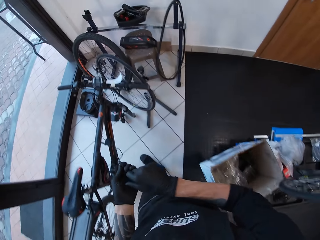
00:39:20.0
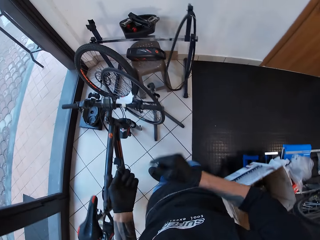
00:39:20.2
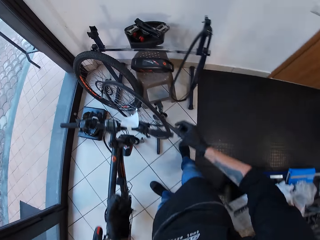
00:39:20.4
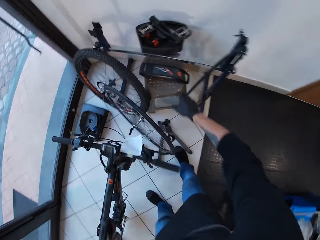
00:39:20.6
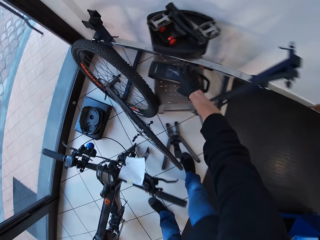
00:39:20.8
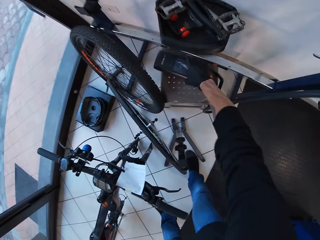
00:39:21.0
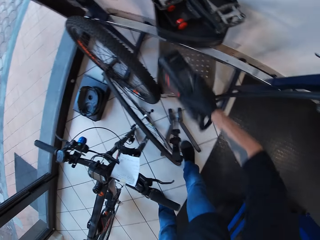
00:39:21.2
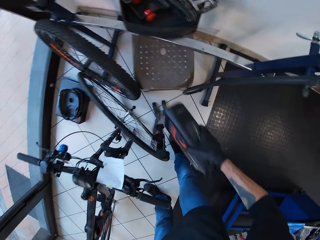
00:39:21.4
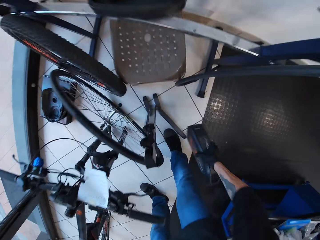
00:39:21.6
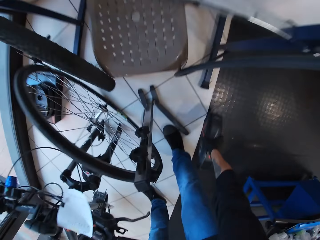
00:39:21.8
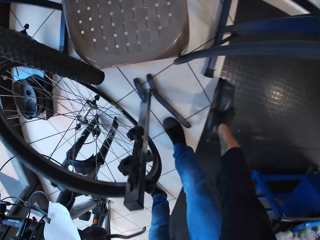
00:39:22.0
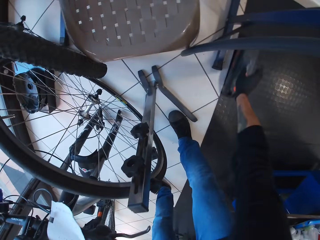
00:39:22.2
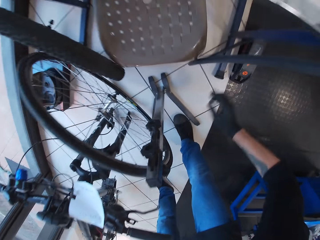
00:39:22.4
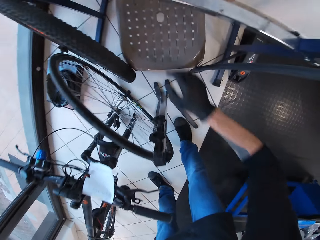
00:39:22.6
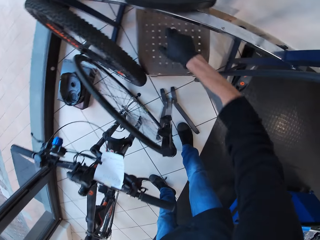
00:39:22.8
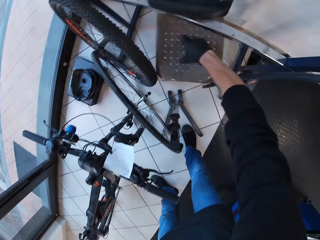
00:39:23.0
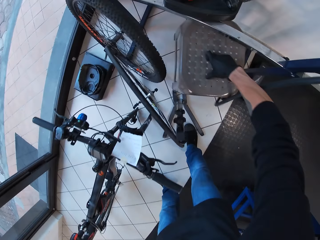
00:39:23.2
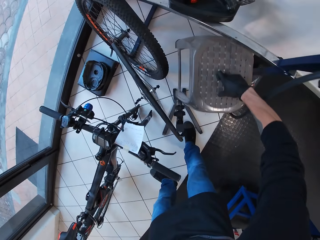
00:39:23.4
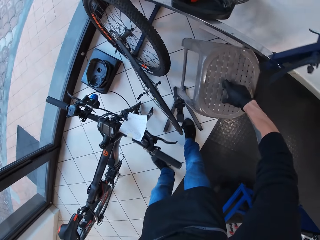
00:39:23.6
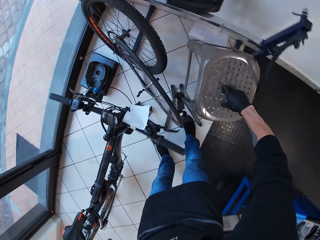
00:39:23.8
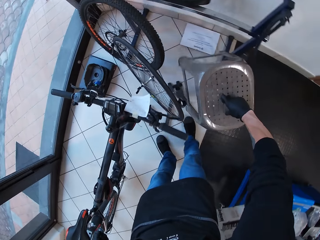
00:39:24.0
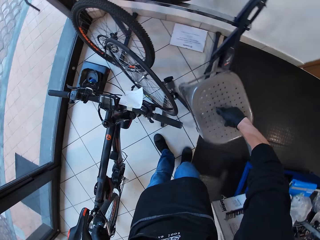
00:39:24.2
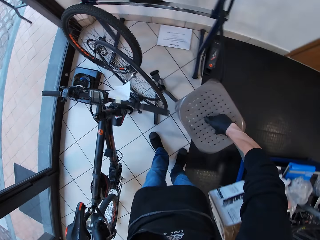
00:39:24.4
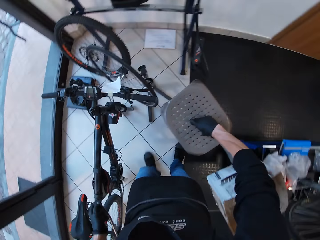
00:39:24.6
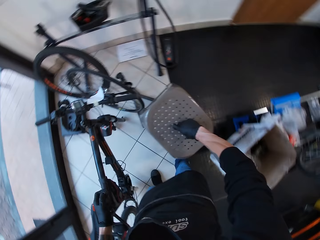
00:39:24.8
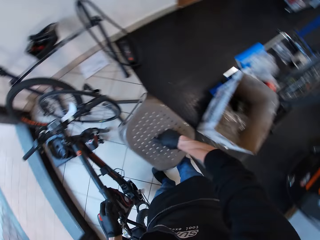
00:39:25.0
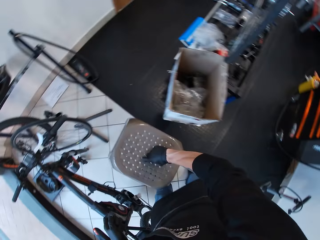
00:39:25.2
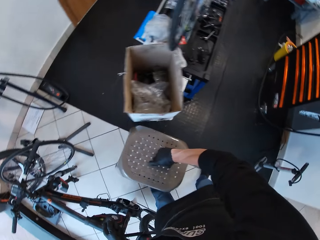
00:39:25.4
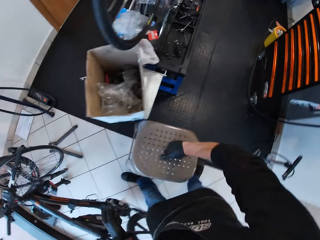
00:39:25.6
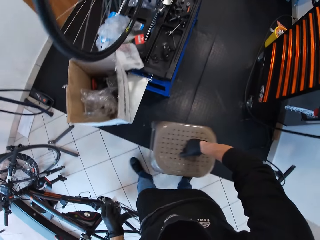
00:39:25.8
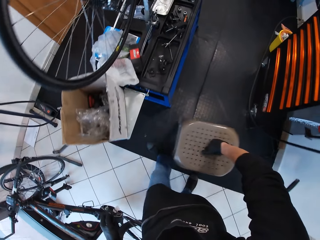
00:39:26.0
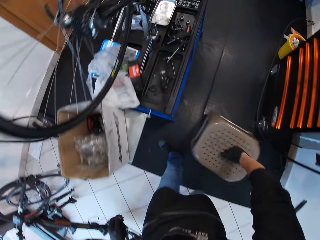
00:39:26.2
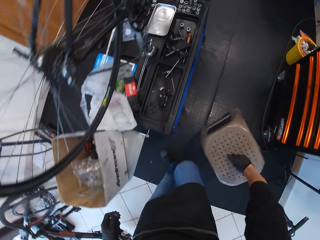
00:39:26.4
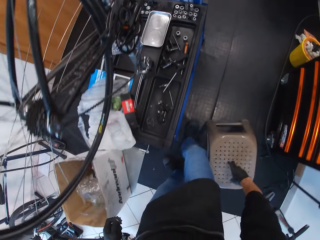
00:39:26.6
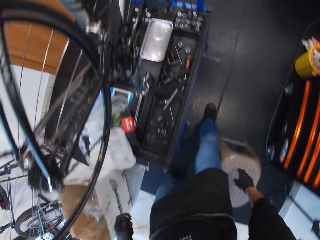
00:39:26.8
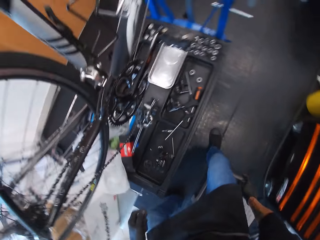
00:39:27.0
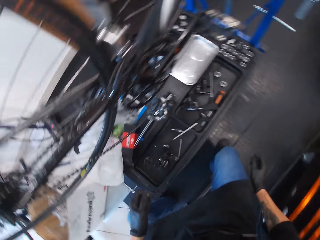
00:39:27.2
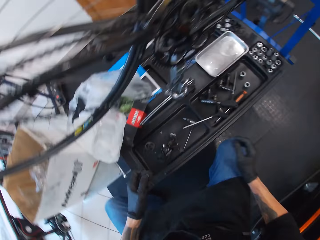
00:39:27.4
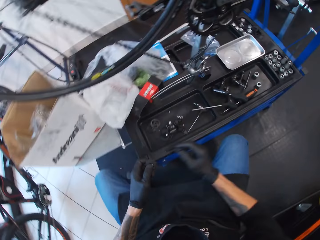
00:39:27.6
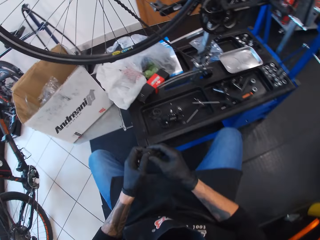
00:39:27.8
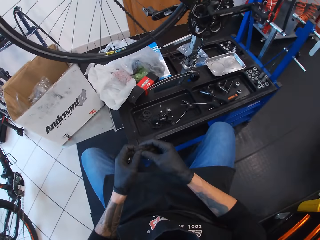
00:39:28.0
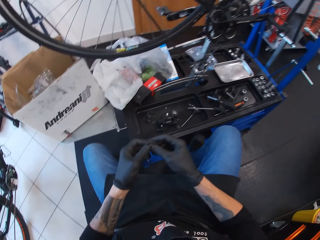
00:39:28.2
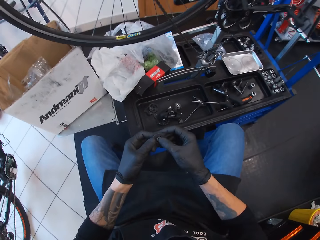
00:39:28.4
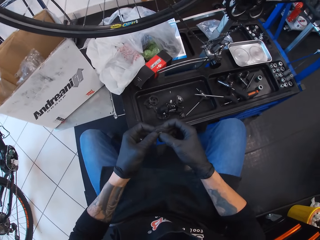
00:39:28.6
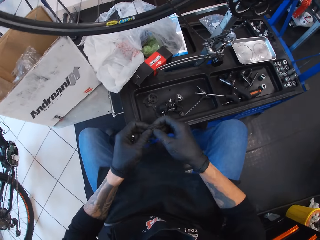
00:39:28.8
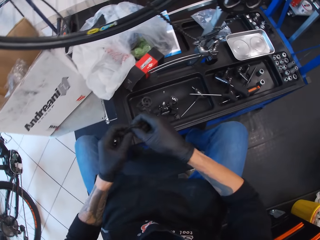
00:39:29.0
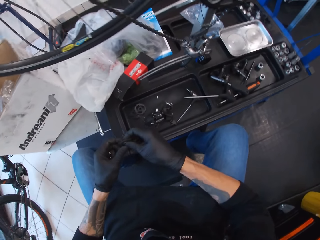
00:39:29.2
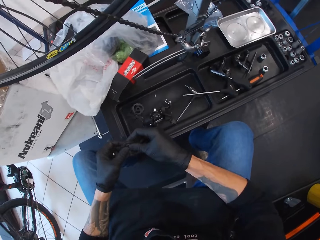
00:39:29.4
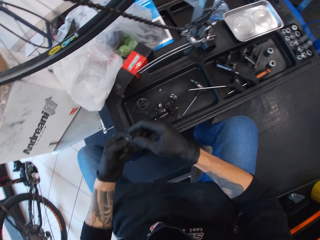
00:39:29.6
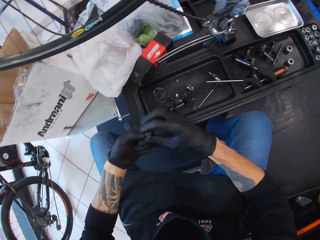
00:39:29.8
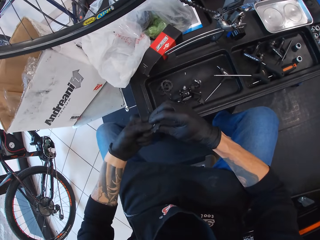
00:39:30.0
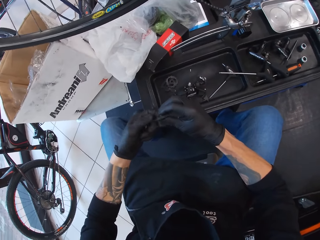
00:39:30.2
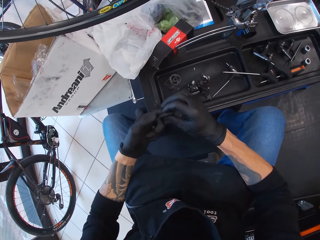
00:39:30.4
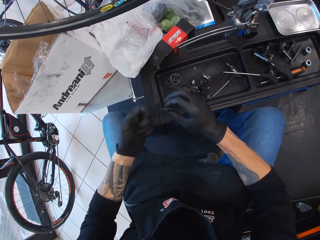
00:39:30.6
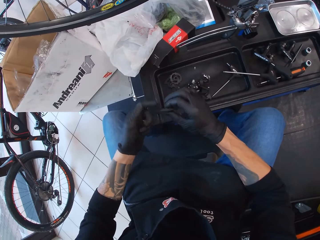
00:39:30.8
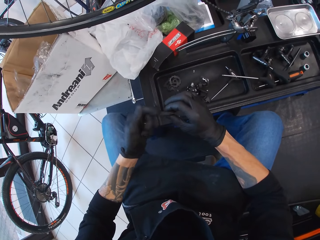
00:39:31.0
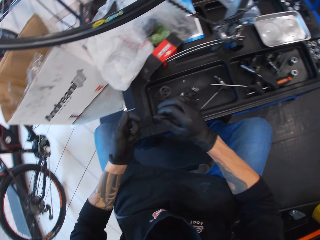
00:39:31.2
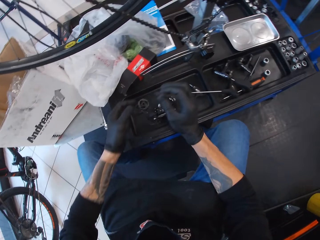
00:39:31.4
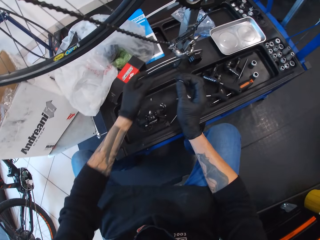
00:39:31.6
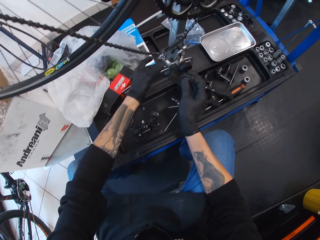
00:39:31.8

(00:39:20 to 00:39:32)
The camera wearer picks up the bicycle pump. They place the bicycle pump down. They pick up the stool. They walk around. They place the stool down. They sit down. They touch the wheel hub. They hold something.

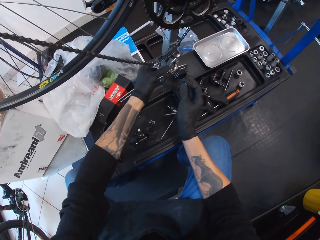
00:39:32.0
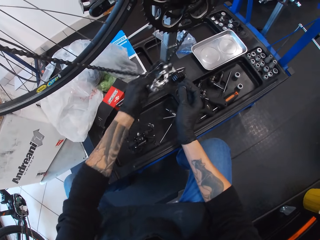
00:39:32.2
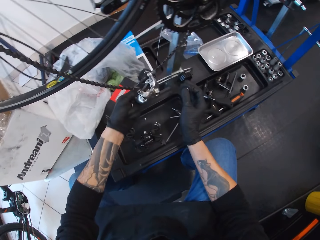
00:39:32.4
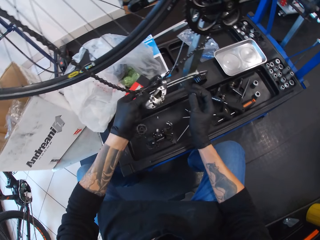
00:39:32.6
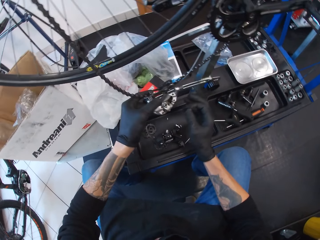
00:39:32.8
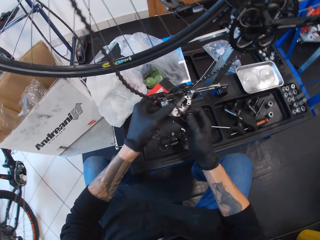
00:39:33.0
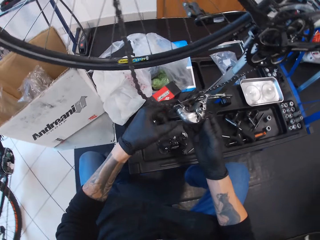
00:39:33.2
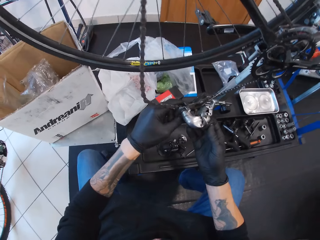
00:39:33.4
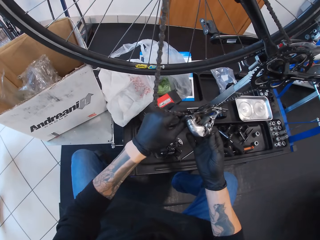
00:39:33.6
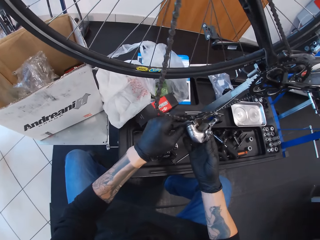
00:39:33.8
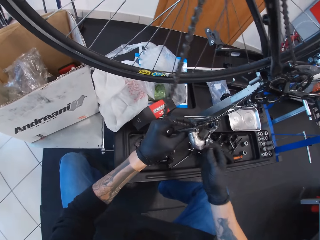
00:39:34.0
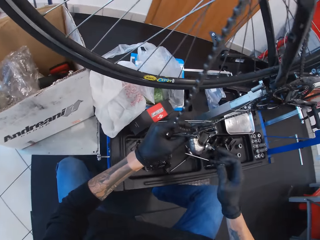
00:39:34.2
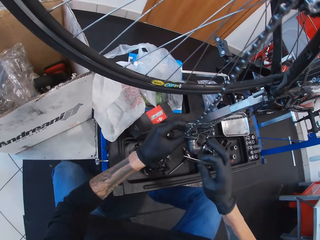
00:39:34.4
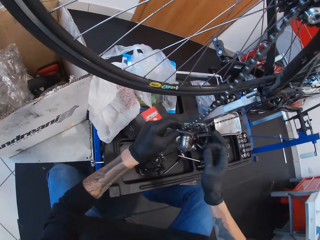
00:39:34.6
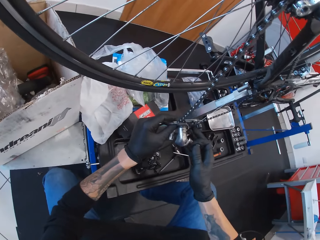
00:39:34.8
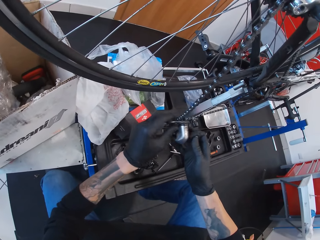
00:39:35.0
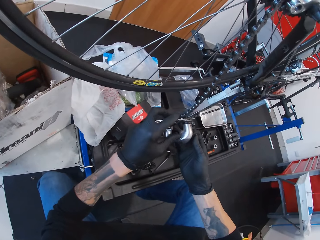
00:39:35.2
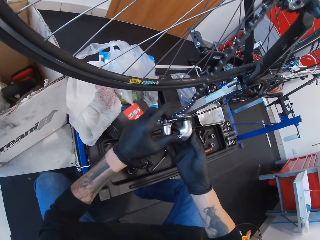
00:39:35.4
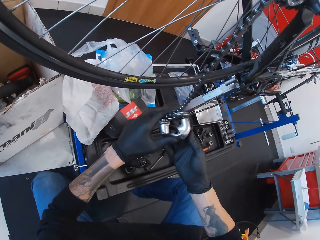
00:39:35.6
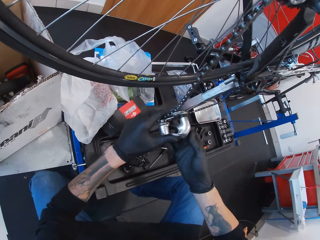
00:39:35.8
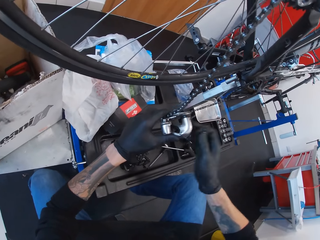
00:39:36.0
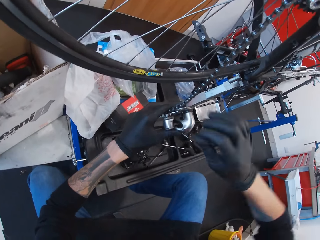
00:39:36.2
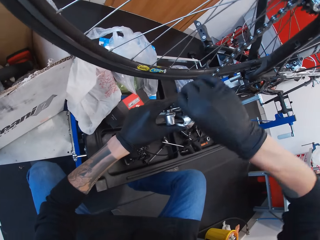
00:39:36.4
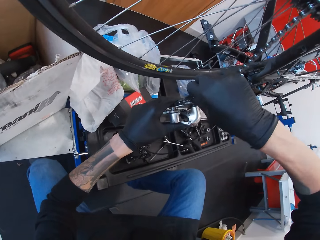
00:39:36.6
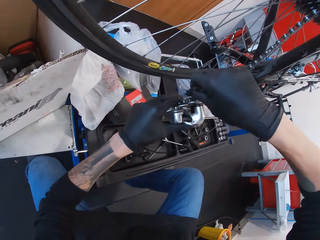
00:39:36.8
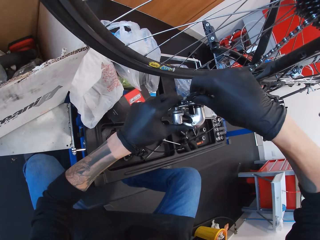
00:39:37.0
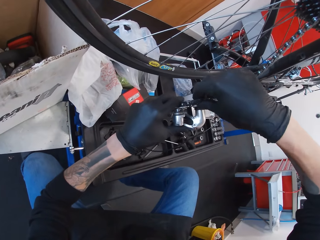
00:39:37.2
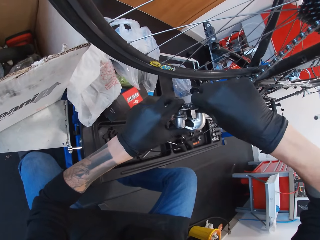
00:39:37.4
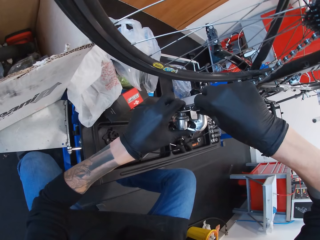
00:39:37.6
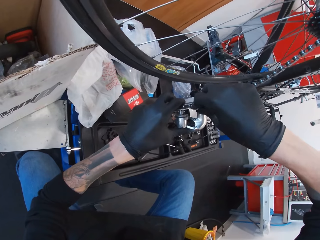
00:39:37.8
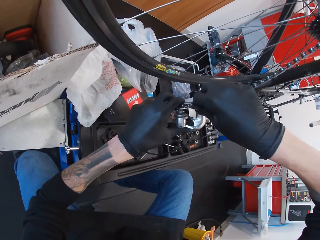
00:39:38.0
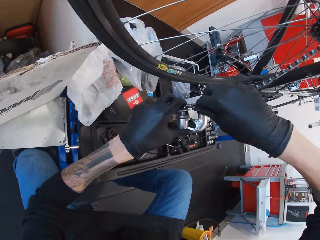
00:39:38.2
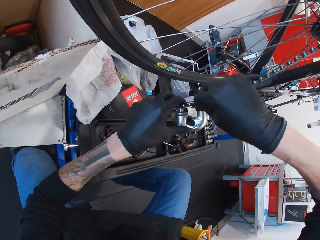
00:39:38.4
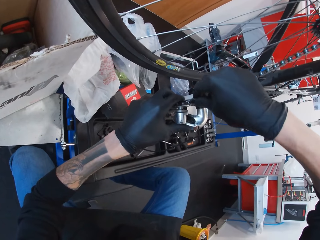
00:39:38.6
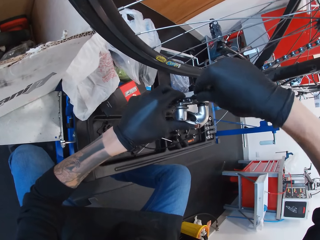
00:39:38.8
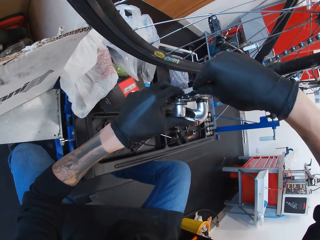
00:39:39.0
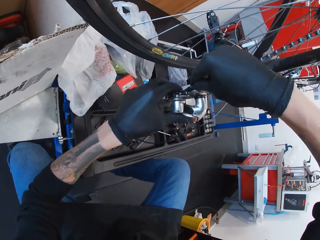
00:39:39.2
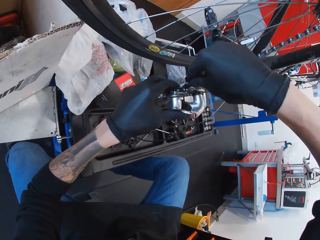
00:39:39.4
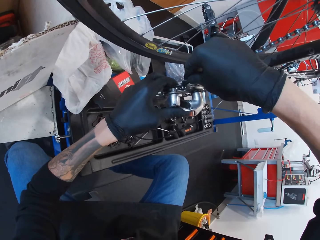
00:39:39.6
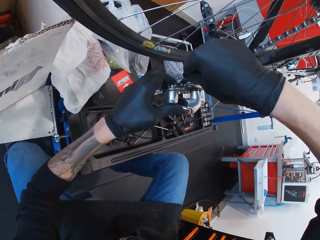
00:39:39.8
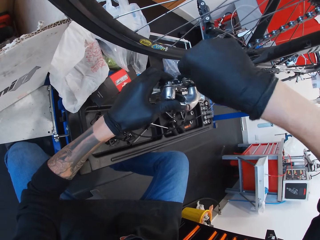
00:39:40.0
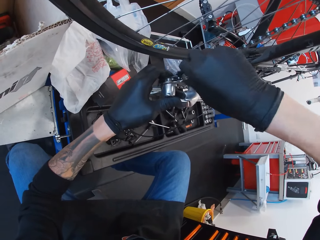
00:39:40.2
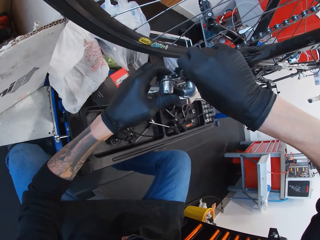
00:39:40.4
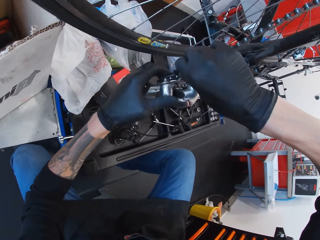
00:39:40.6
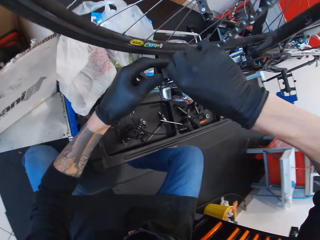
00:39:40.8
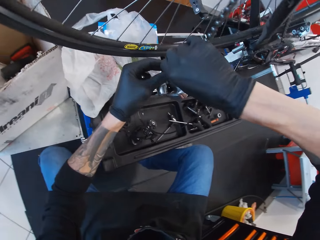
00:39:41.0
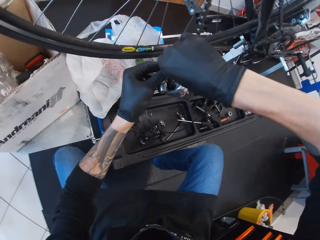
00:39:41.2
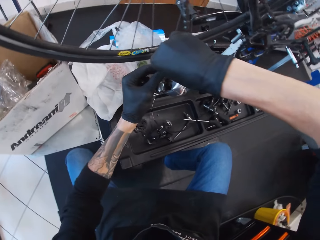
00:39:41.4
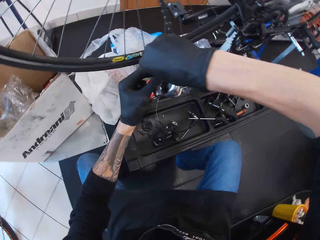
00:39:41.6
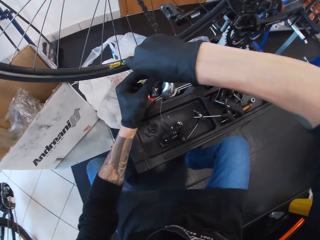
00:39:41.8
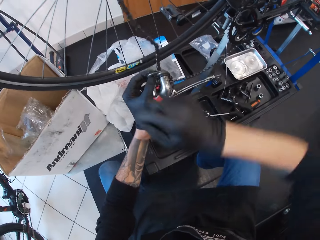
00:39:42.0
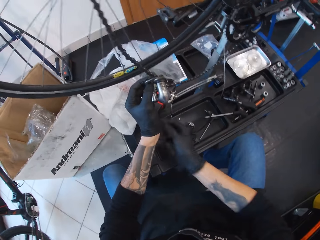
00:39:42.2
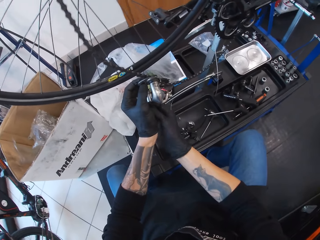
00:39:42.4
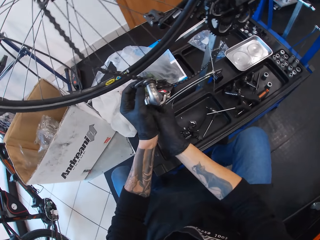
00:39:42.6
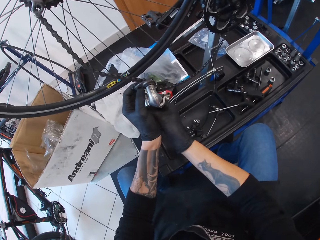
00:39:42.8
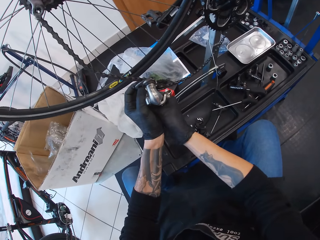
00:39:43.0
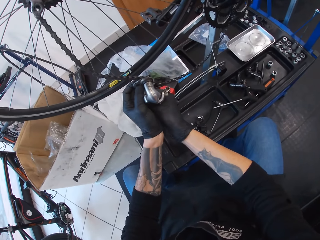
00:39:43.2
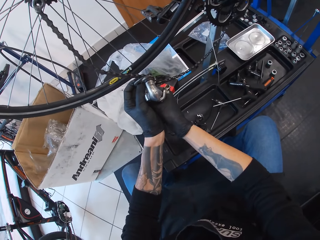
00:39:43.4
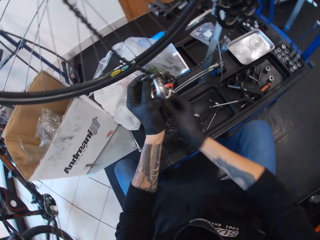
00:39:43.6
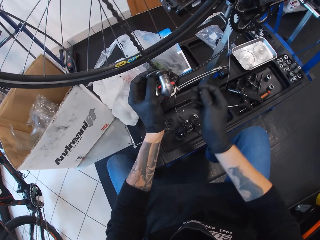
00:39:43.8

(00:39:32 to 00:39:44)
The camera wearer holds the rear derailleur. They fix the rear derailleur with hands.
